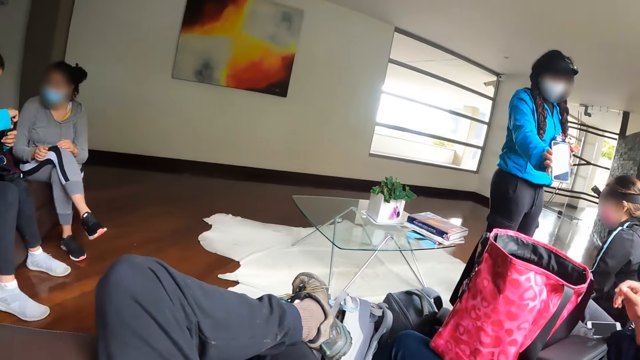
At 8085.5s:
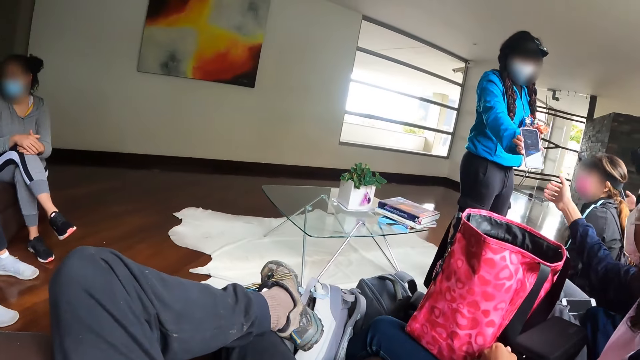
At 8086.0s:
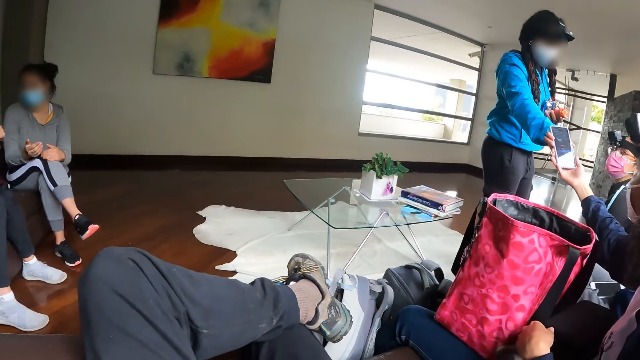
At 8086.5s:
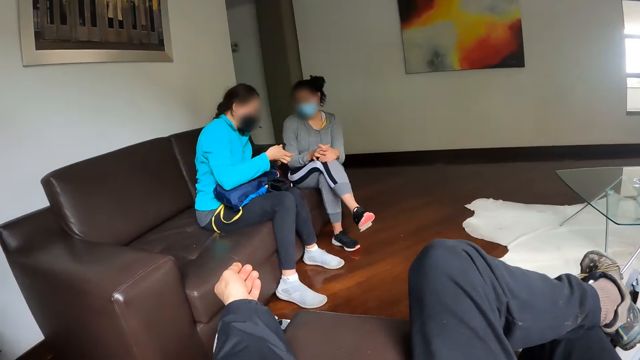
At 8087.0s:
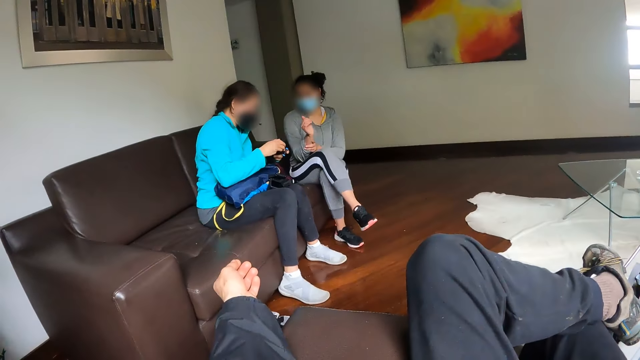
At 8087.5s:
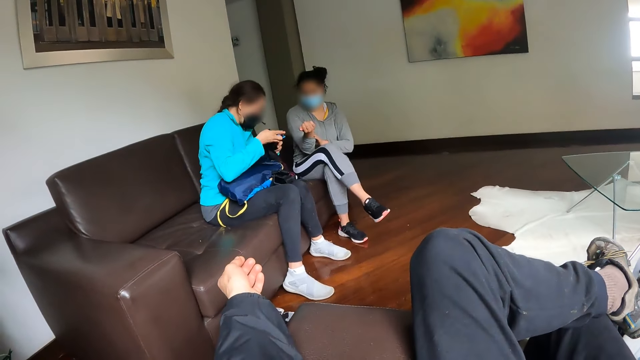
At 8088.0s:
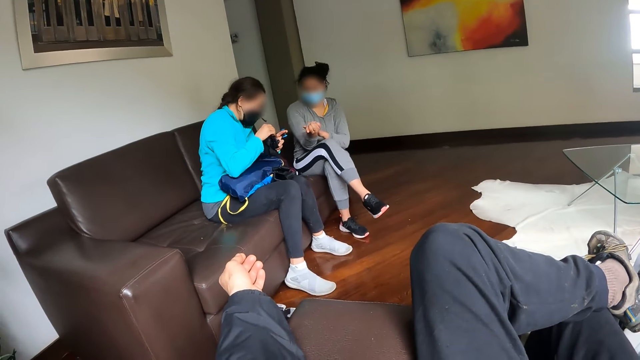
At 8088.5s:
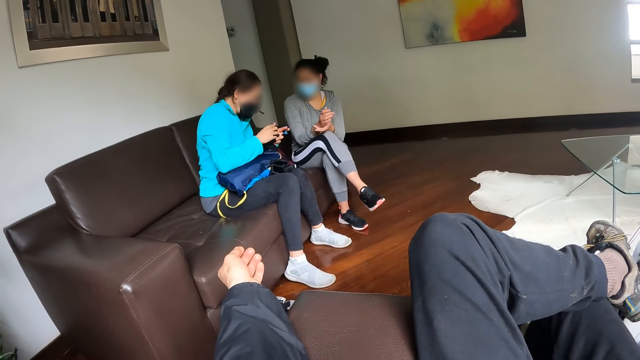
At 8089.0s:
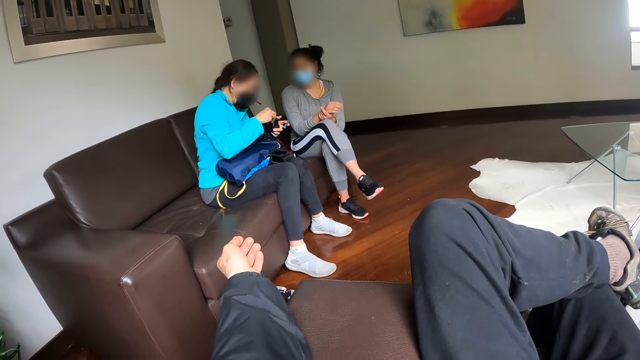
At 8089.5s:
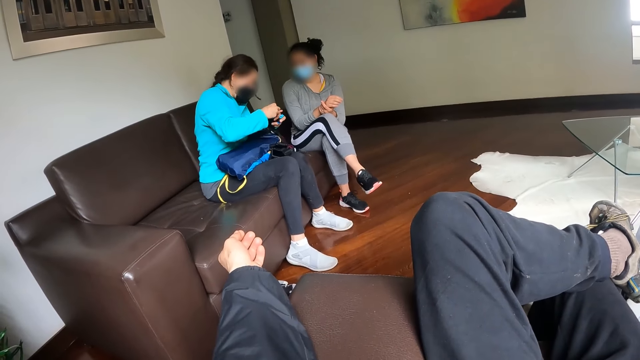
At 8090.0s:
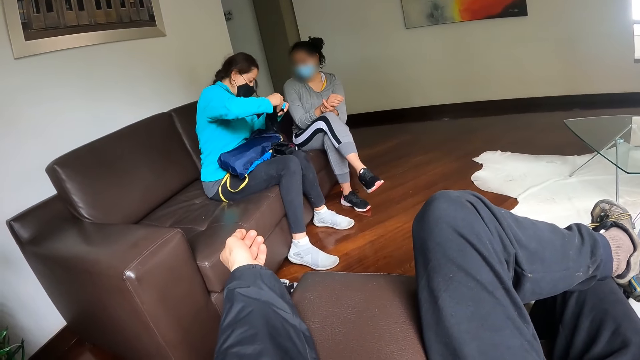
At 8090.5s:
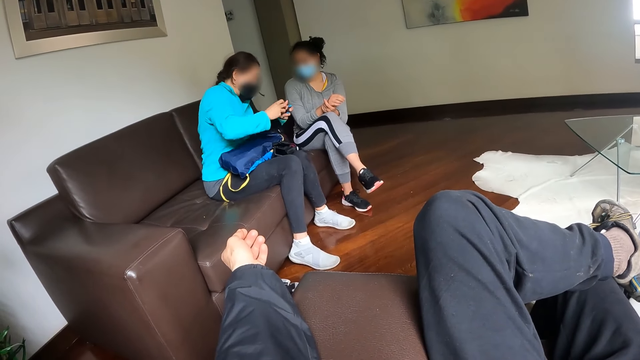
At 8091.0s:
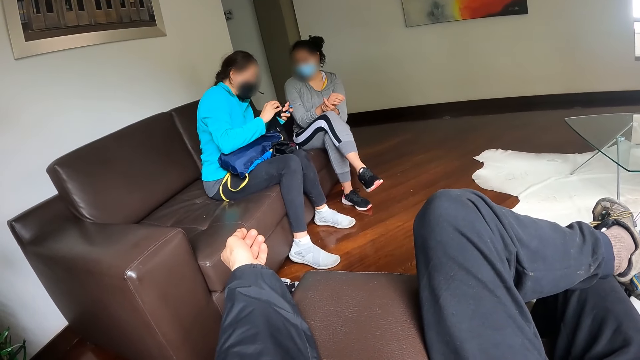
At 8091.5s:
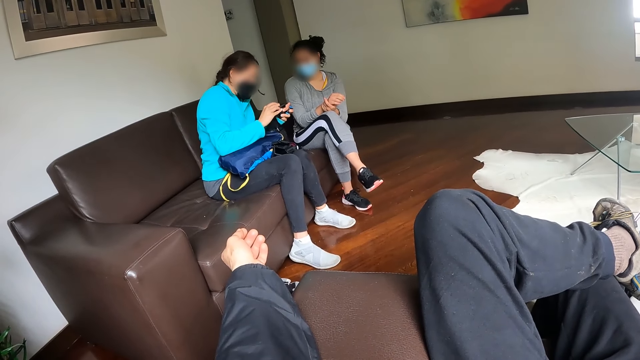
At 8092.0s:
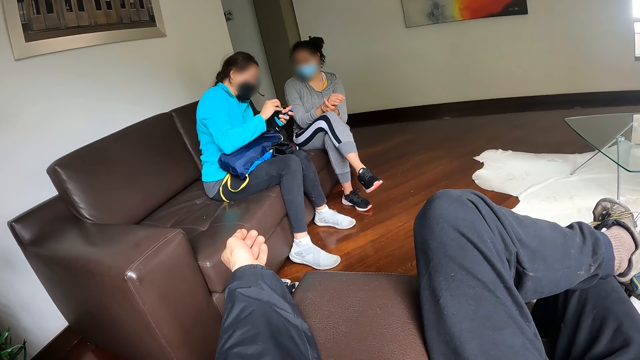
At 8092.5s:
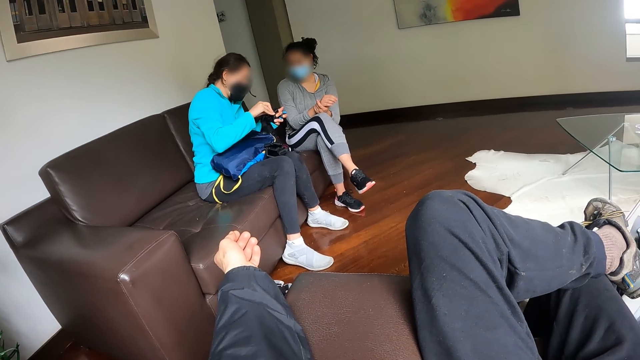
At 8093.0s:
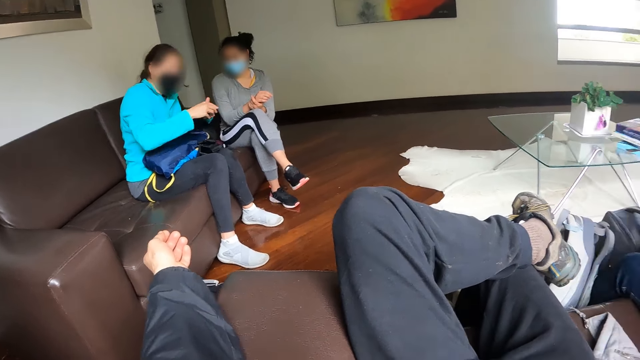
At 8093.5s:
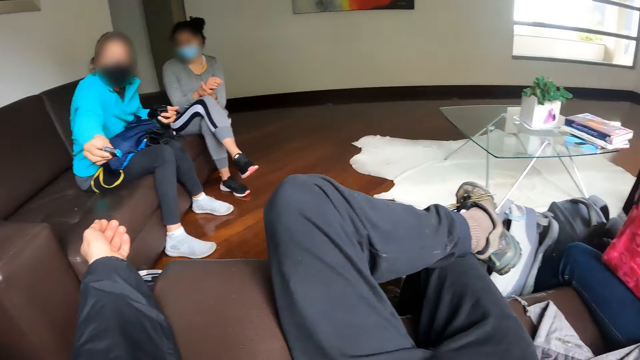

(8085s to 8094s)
The camera wearer looks around the house. A woman passes the phone to another woman with her right hand.

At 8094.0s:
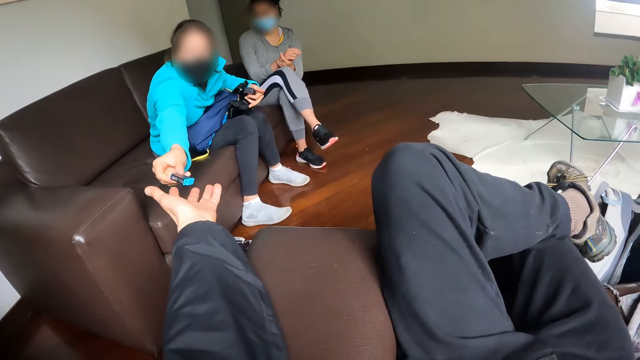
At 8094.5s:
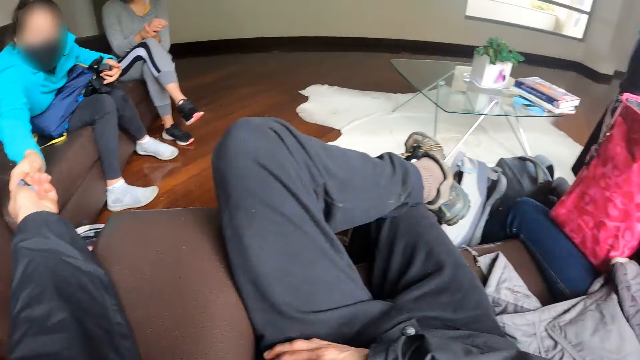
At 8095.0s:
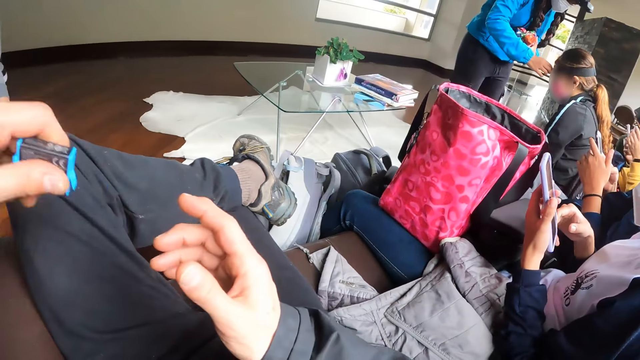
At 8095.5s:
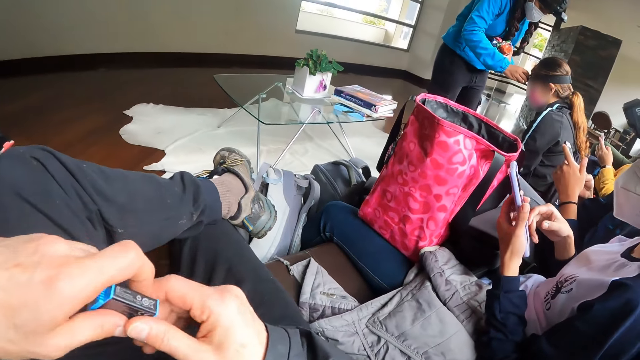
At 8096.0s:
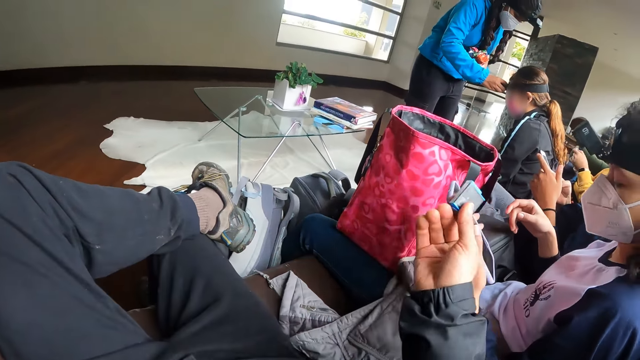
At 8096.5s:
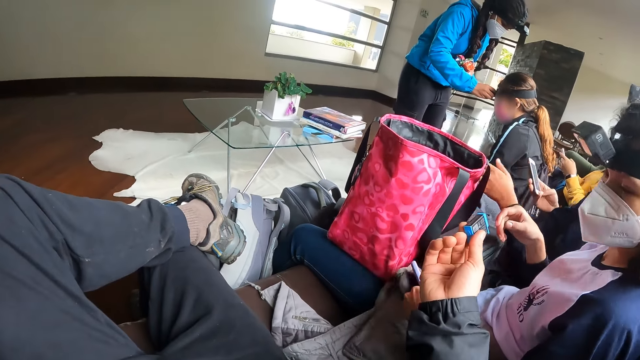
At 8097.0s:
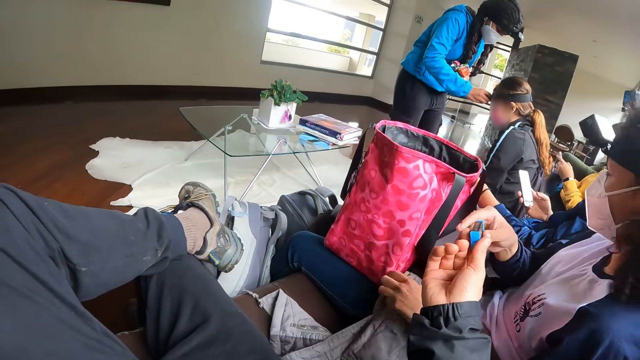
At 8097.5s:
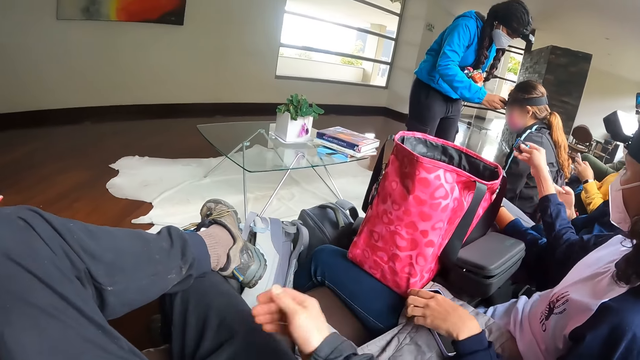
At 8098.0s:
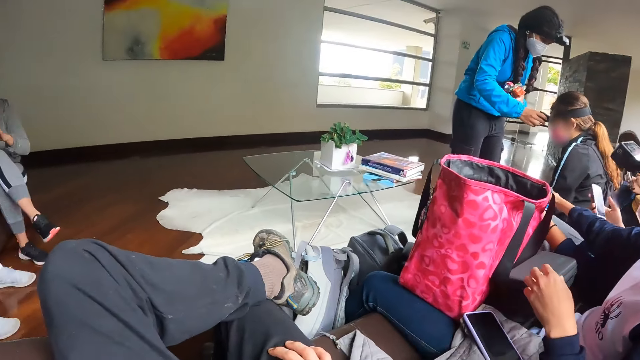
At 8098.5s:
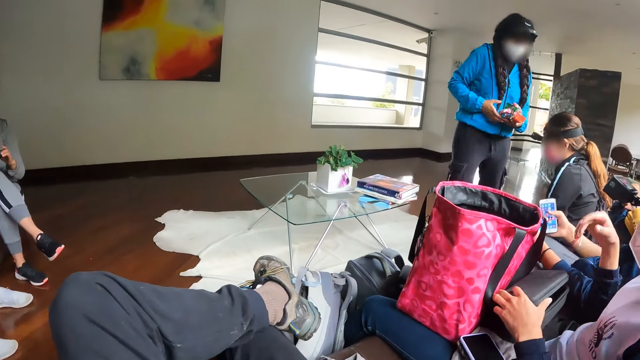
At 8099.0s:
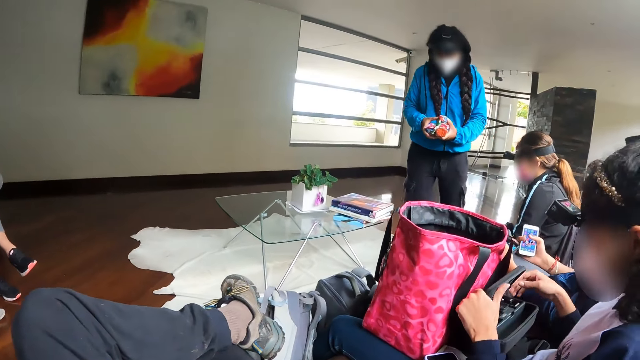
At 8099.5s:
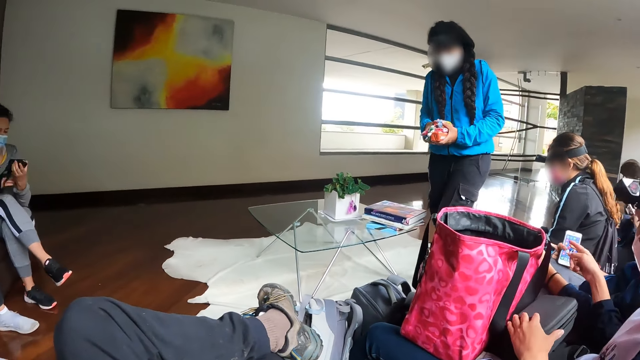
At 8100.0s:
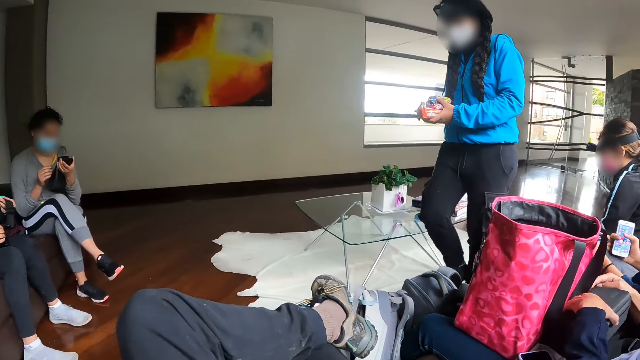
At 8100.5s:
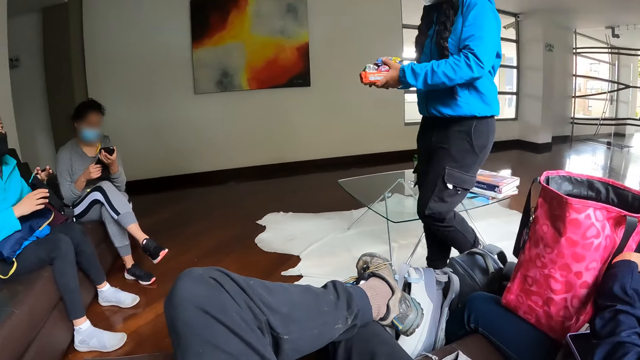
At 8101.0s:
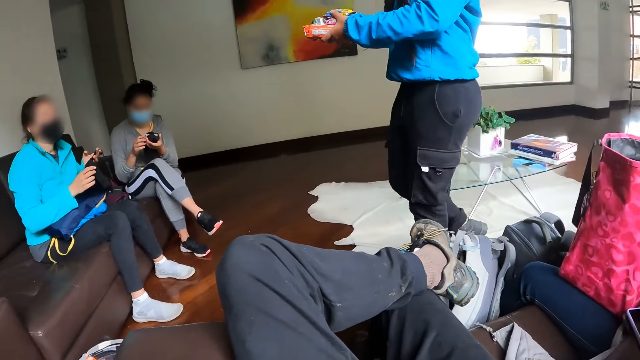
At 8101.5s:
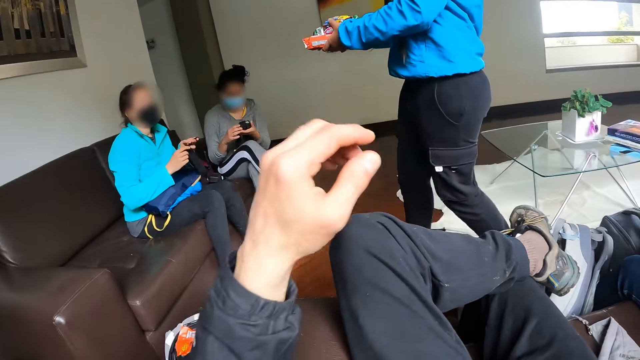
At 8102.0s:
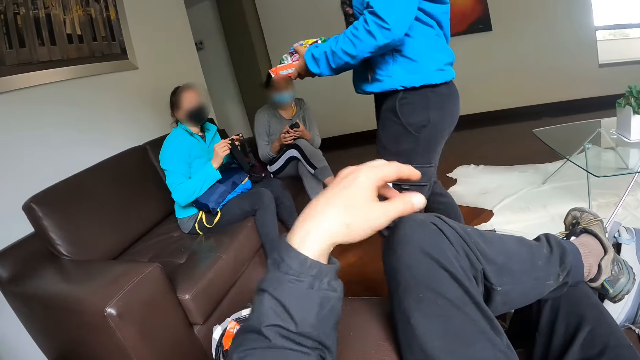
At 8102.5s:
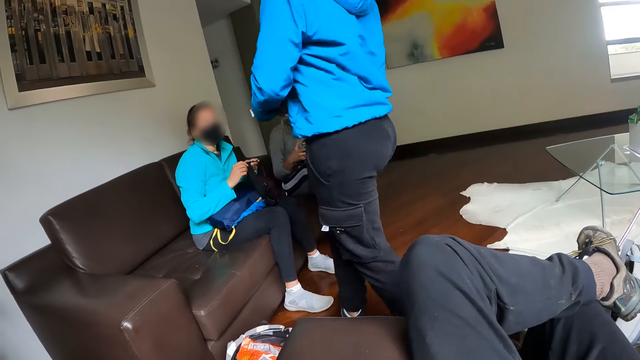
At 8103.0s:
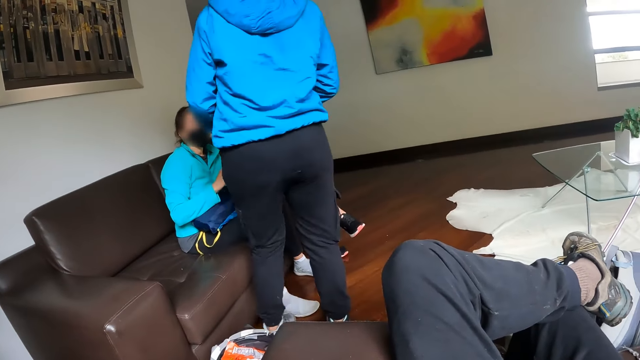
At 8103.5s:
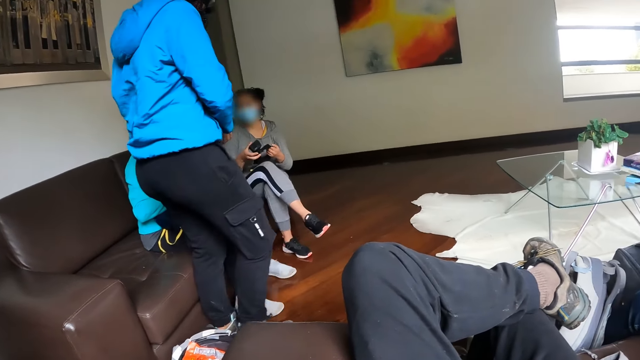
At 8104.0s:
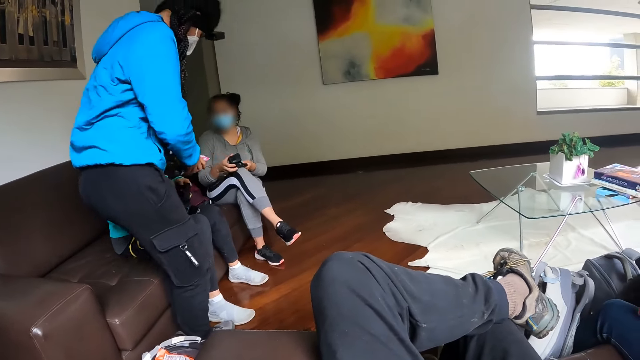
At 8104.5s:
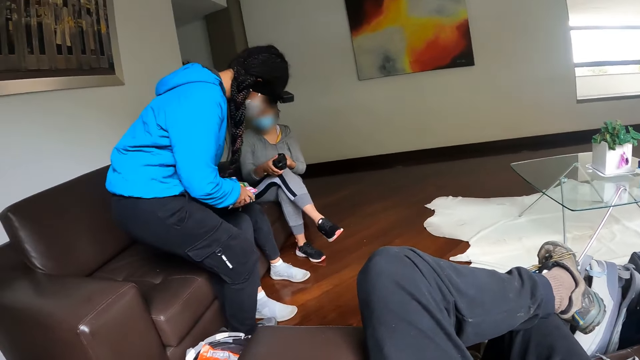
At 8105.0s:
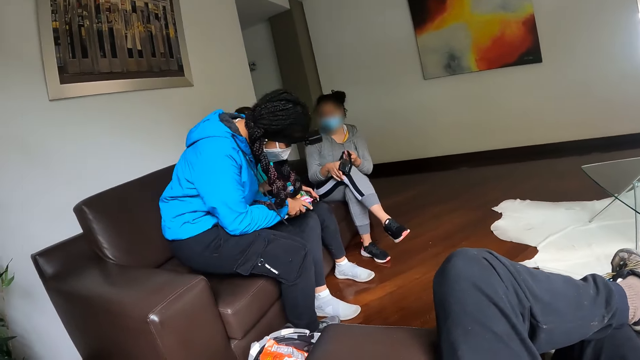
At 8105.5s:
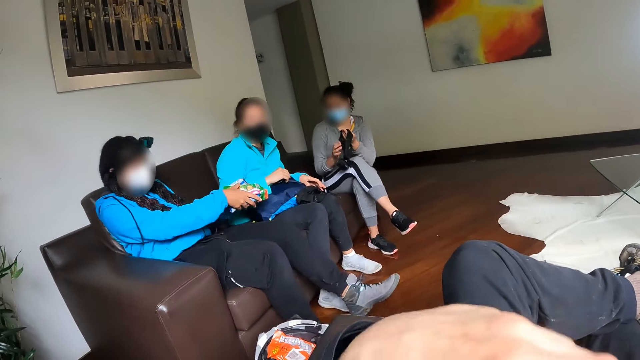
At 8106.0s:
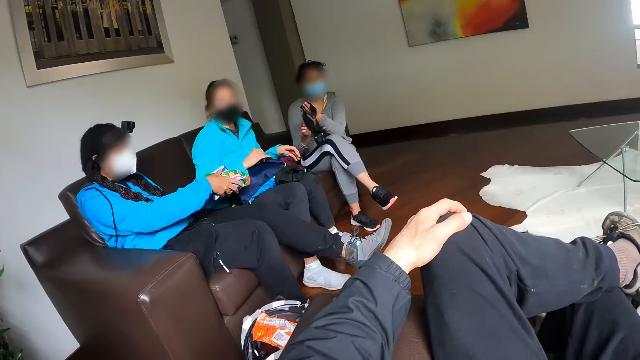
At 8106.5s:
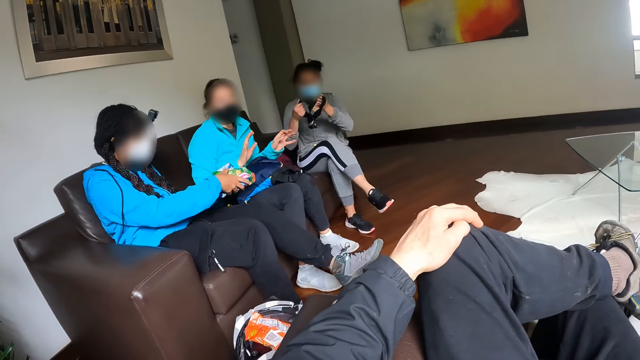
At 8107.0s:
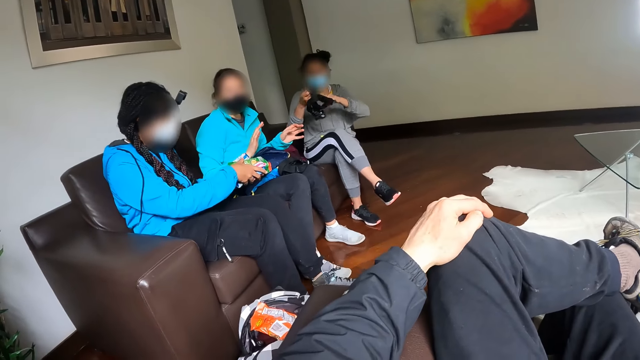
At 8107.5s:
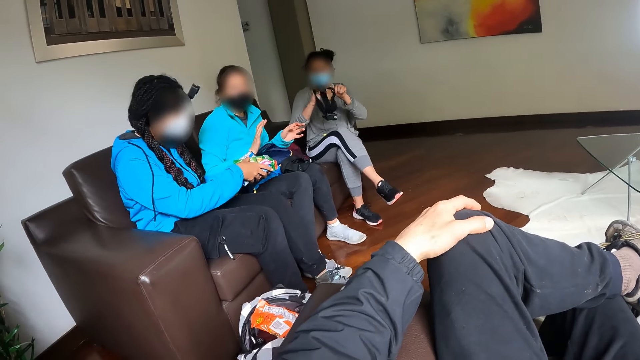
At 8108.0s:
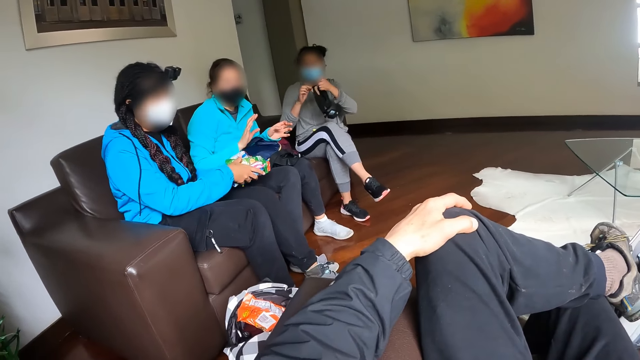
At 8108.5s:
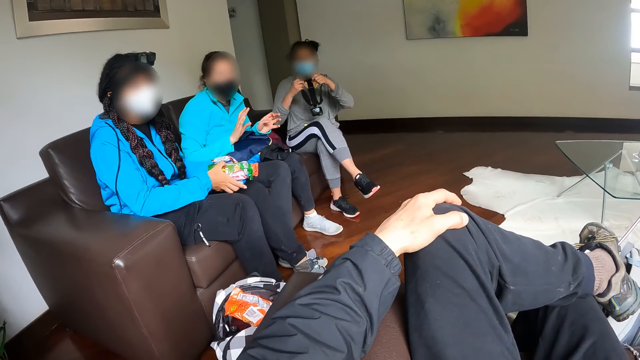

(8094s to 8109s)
A woman passes the battery to the camera wearer with her left hand. The camera wearer picks up something from the woman. He passes the battery from his left hand to his right hand. He passes the battery to another woman with his right hand. The other woman picks up something from the camera wearer. The camera wearer looks around the house. A woman sits on a sofa. The camera wearer places his left hand on his knee.
